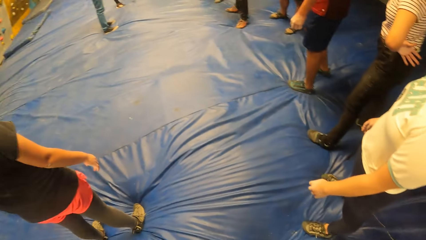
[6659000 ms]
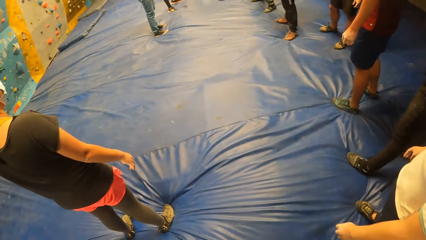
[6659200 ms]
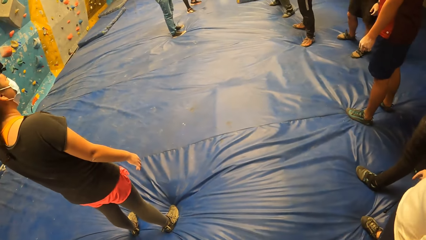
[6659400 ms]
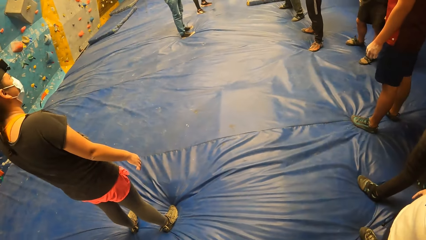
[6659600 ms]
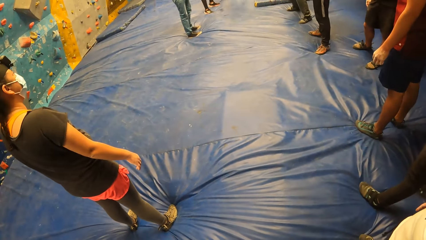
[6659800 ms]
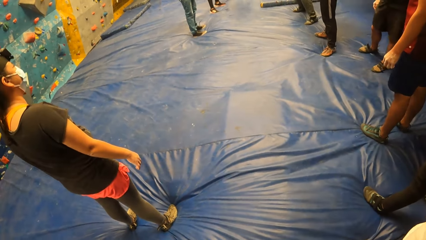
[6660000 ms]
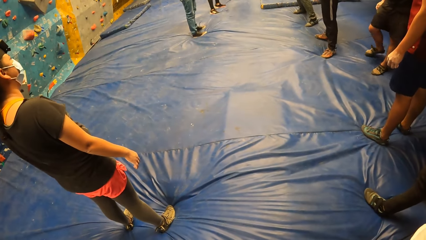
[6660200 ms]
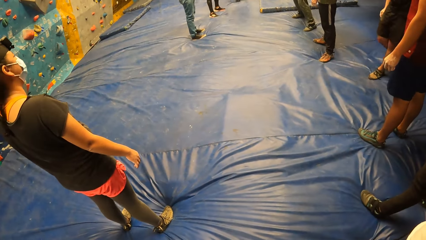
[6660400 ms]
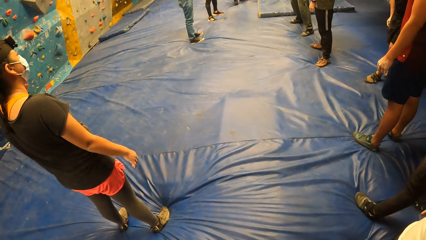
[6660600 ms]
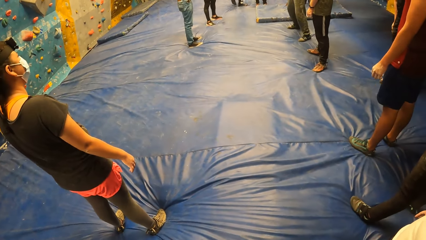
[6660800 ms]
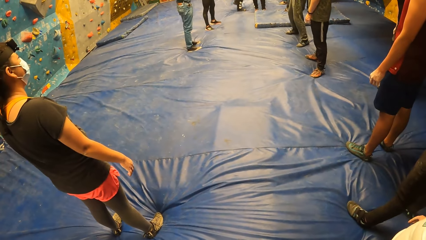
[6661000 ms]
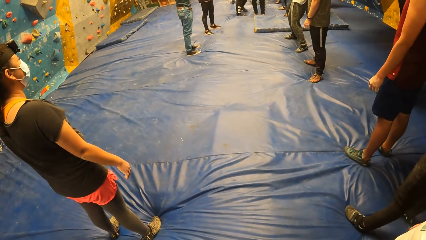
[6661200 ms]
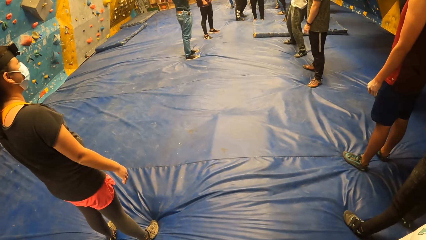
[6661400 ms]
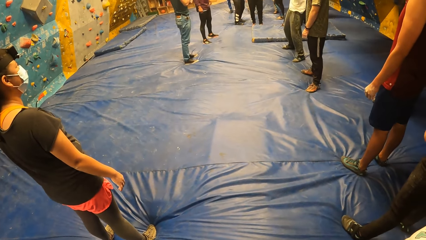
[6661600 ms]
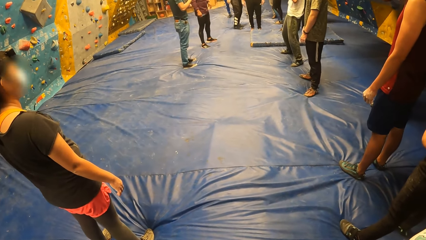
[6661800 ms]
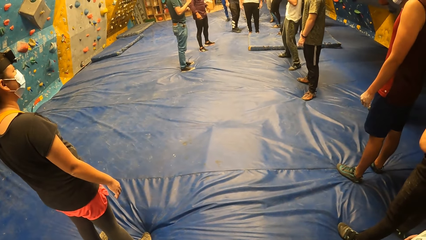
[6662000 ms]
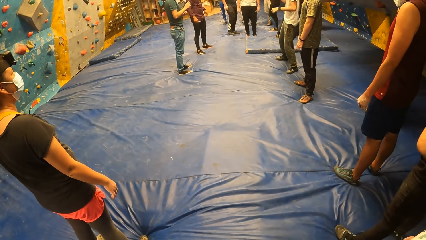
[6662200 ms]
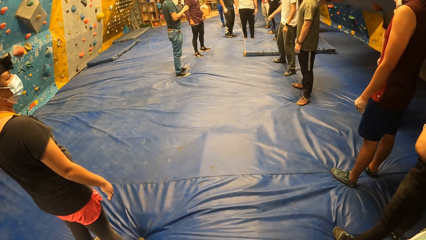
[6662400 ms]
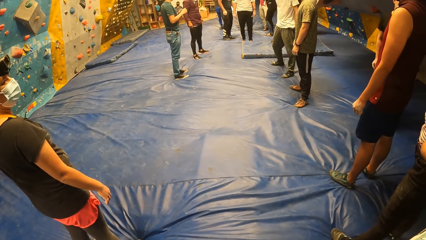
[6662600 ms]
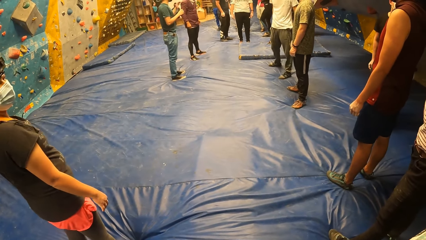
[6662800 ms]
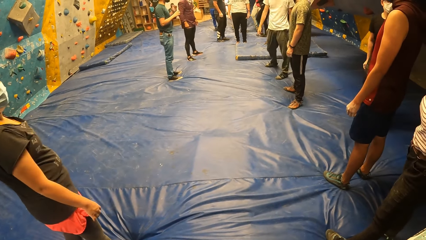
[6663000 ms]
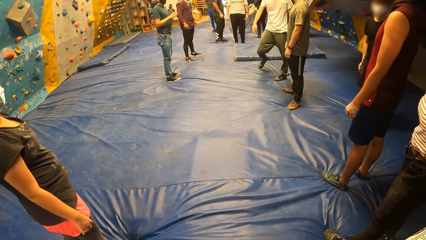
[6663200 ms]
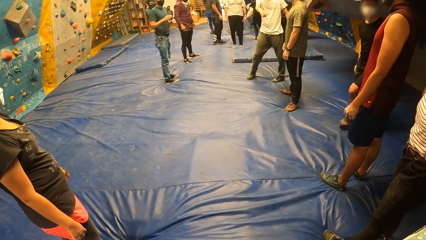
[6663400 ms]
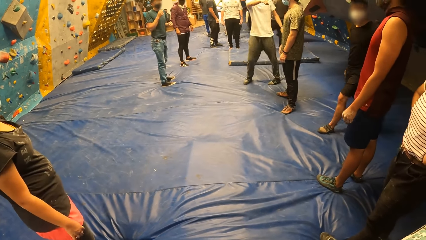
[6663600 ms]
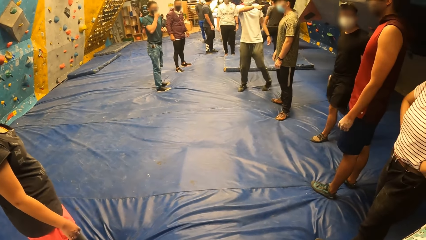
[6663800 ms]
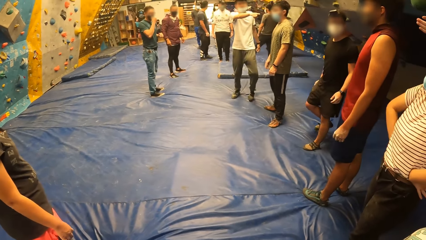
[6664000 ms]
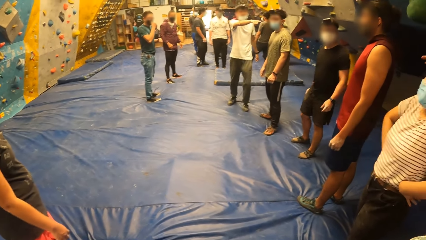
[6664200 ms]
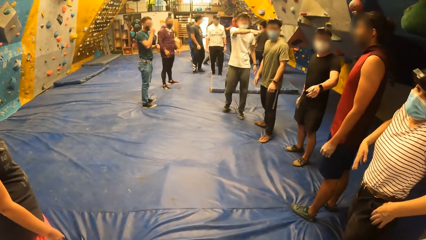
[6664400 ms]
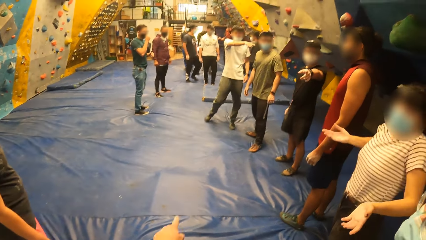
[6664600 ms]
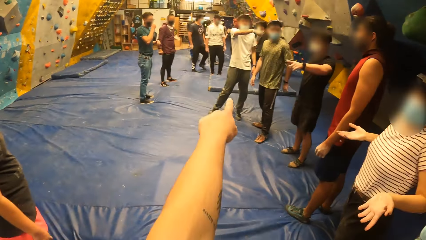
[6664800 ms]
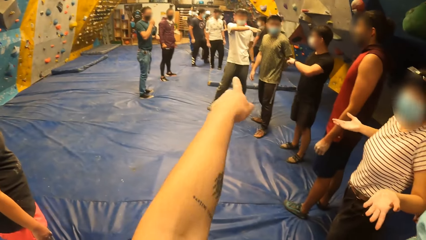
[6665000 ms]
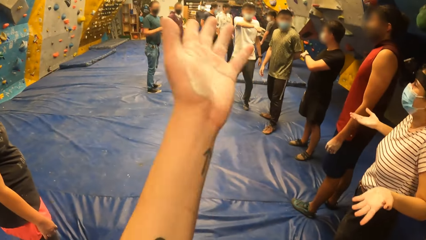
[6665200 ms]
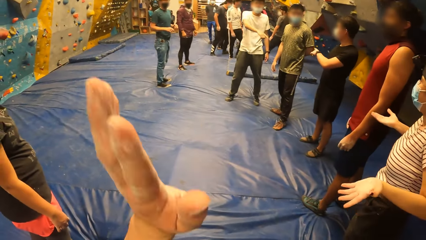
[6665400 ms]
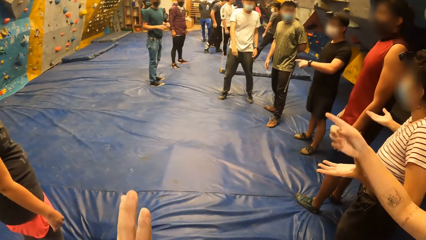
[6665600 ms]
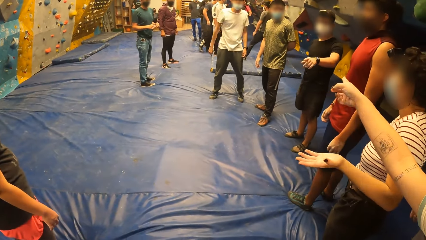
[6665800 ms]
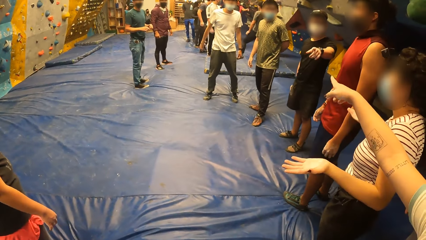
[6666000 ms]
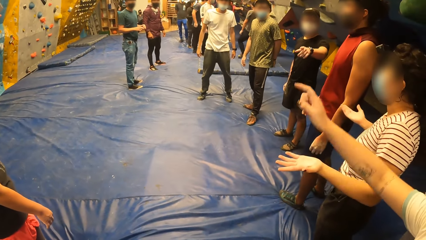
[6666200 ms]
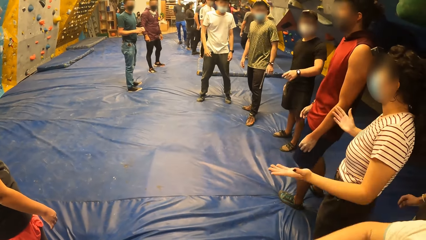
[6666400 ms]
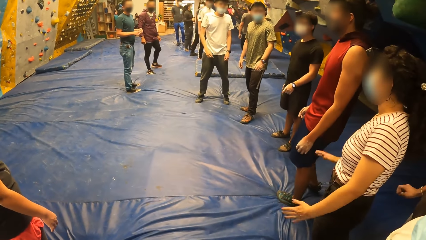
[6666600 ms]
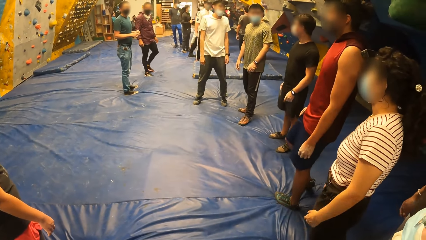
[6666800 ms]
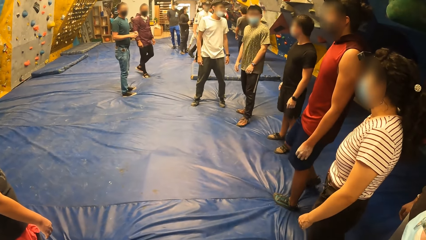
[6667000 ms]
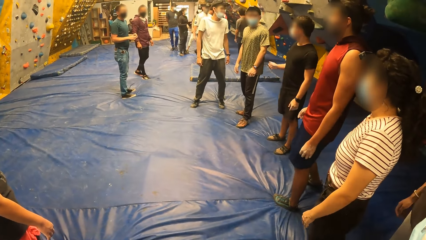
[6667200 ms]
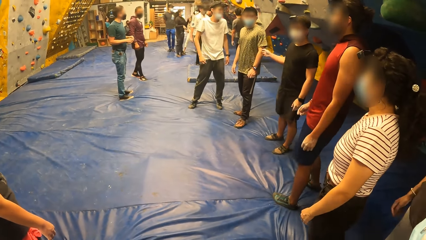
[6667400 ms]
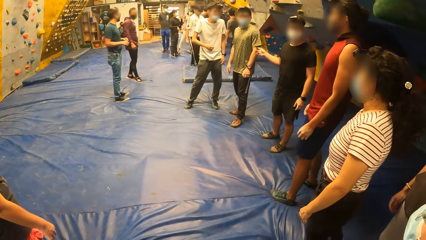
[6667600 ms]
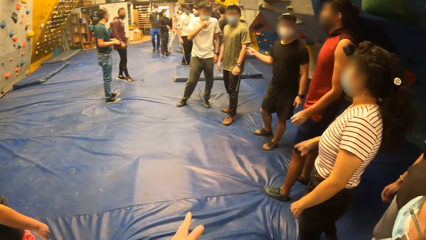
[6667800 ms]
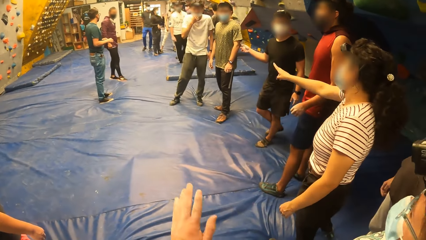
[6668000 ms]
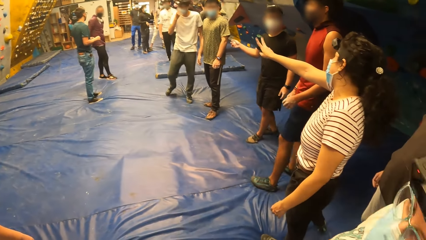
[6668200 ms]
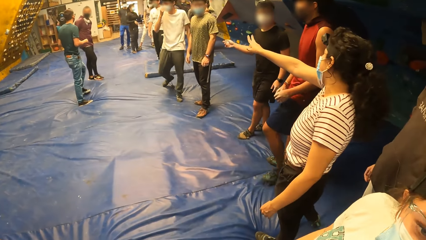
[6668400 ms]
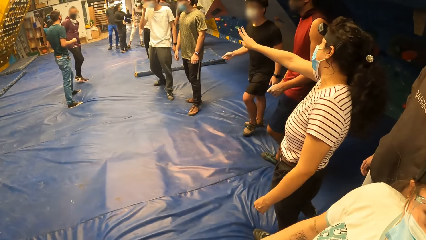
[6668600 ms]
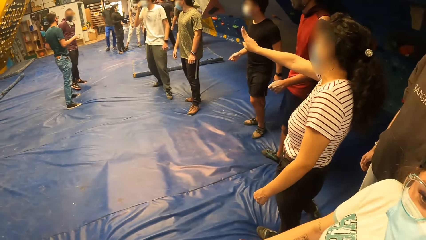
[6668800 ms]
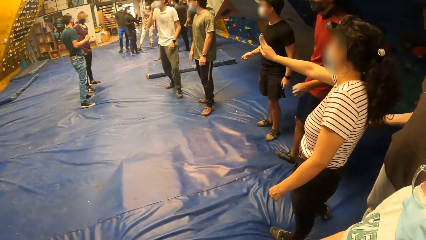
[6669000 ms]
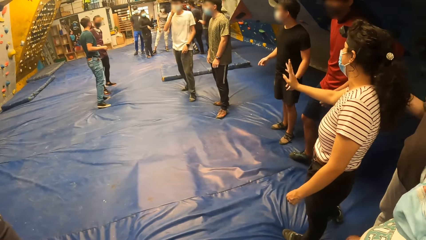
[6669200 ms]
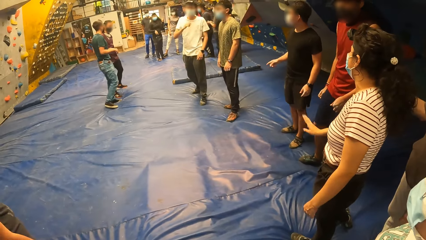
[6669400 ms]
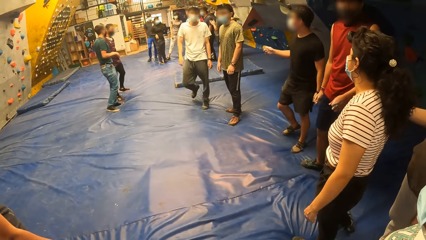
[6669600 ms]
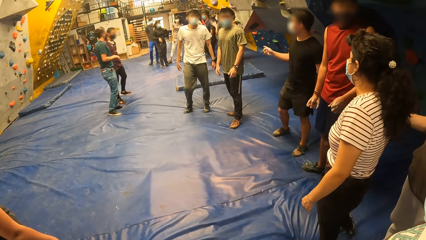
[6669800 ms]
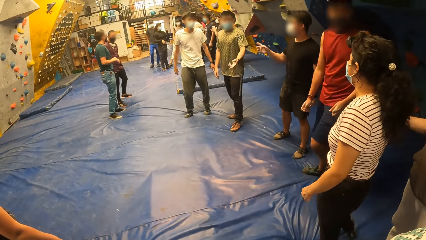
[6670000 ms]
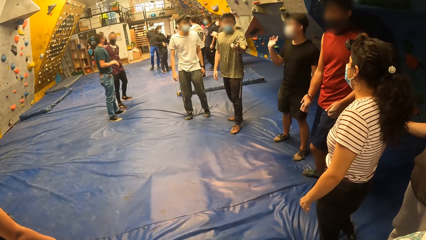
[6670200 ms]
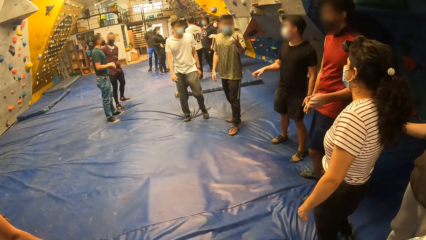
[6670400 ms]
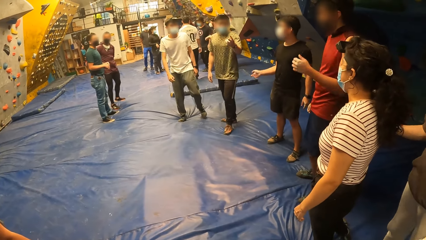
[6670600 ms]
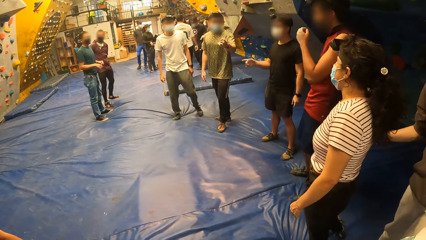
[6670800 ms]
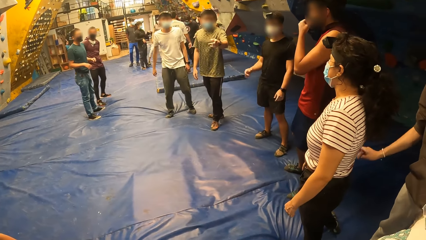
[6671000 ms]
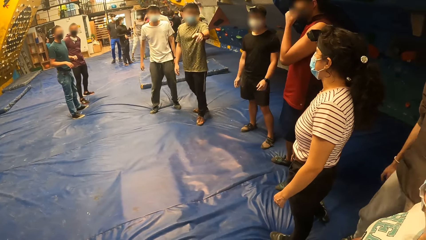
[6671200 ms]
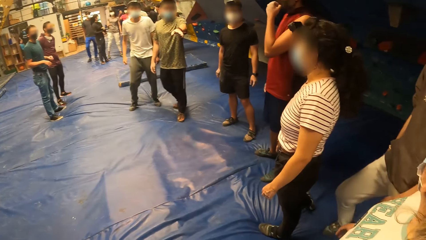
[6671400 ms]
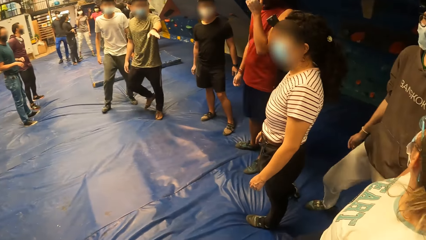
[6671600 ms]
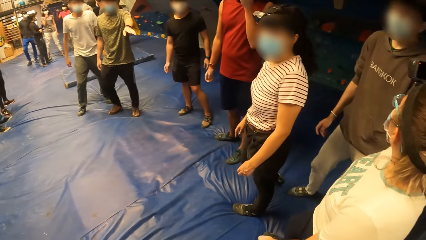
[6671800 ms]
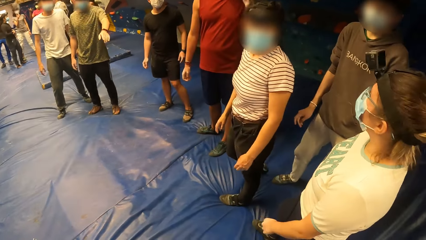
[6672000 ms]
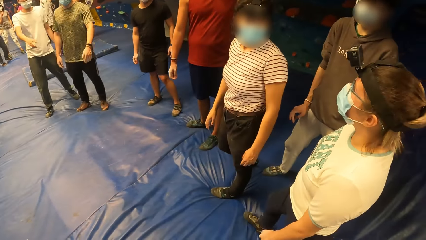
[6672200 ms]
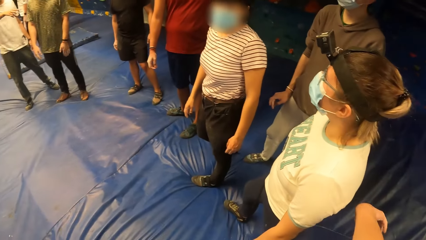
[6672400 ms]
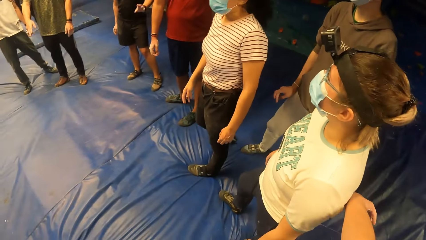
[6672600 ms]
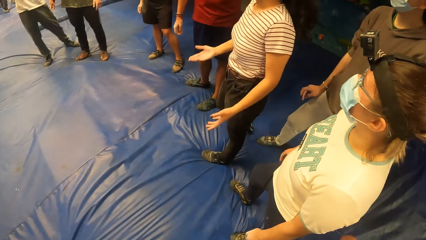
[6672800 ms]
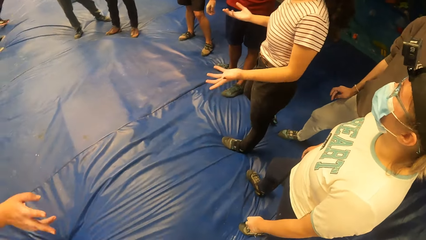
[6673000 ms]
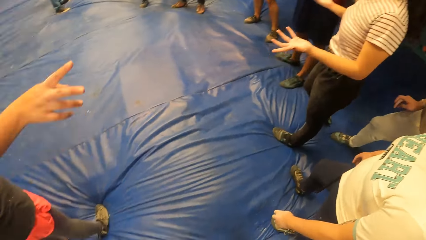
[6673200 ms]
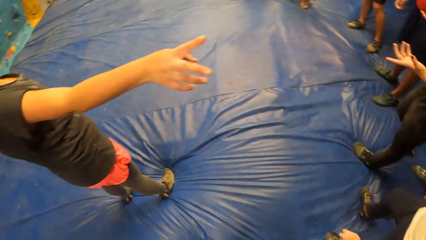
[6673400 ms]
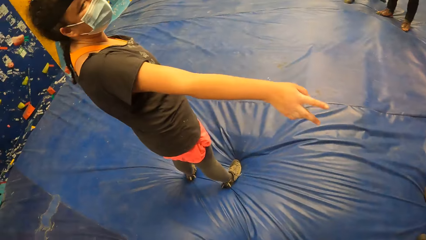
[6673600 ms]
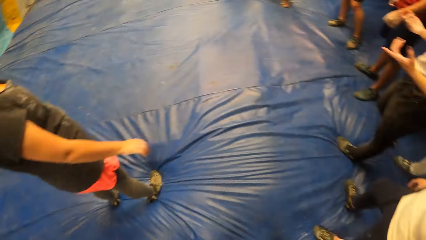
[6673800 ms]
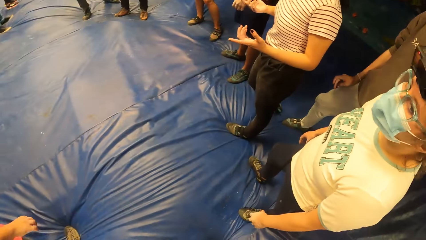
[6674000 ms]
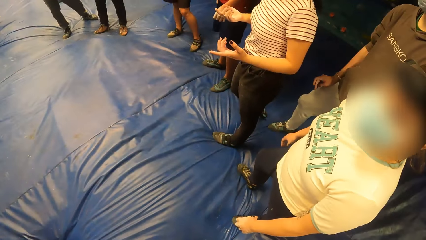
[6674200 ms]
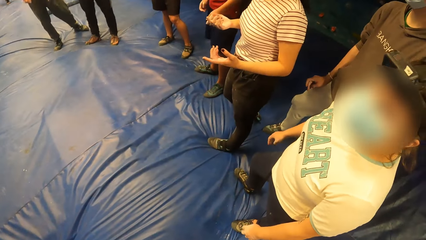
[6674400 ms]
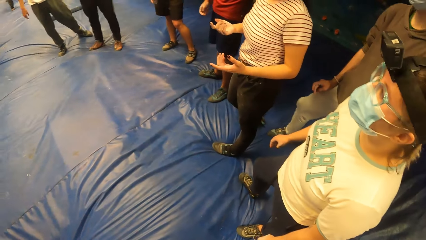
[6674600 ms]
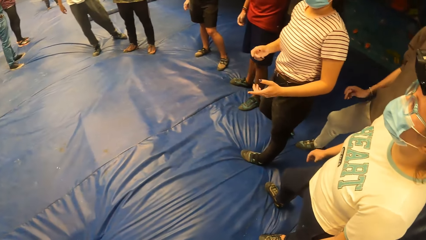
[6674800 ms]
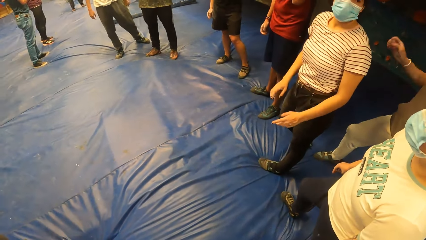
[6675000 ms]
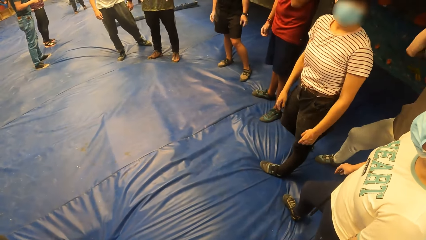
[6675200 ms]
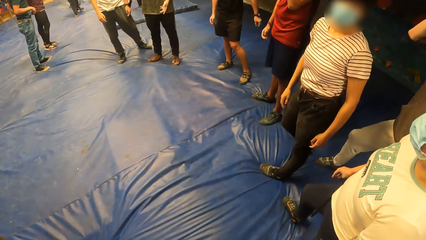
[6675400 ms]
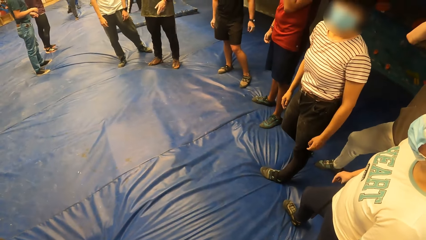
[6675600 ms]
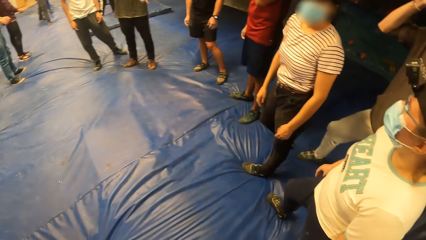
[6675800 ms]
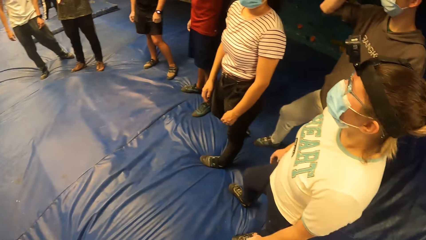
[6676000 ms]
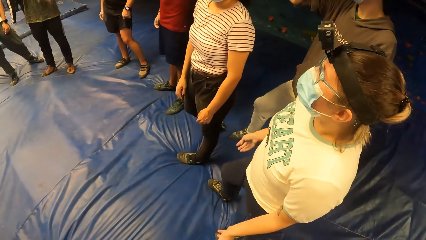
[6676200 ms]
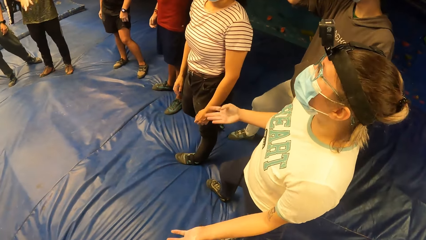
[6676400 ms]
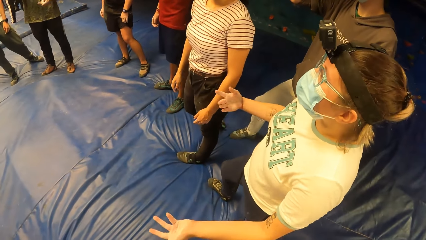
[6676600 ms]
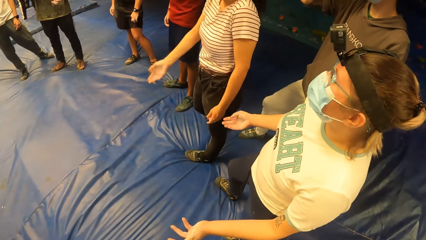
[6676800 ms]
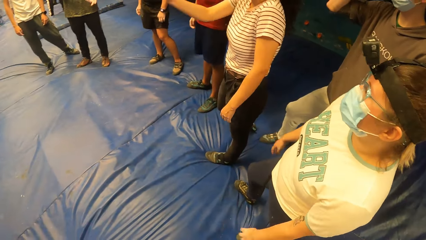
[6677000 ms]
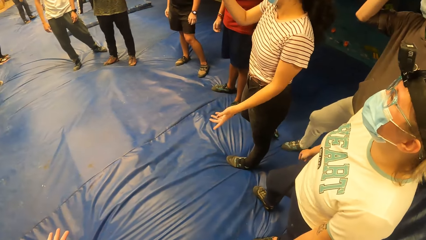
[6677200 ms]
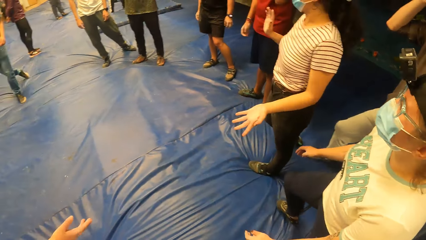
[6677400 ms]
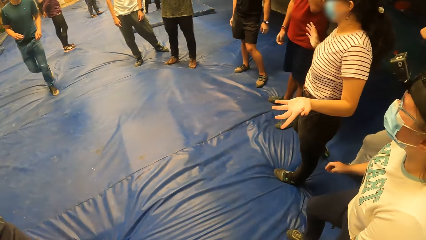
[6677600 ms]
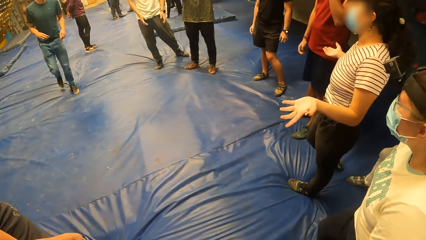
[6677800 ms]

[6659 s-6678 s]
The camera wearer looks around. They point the finger. They move the hands. They look around. They look around again.
